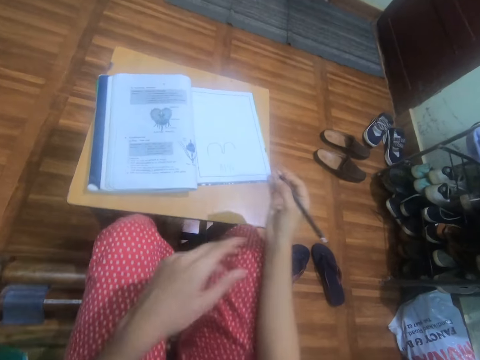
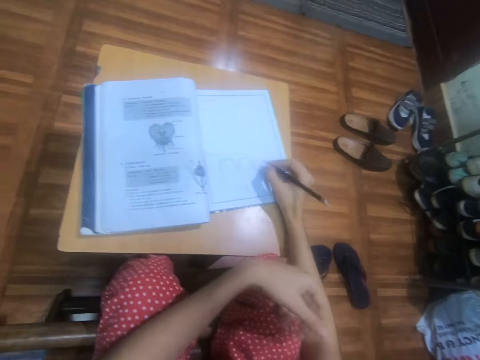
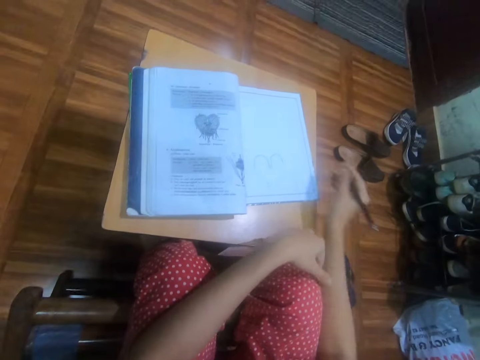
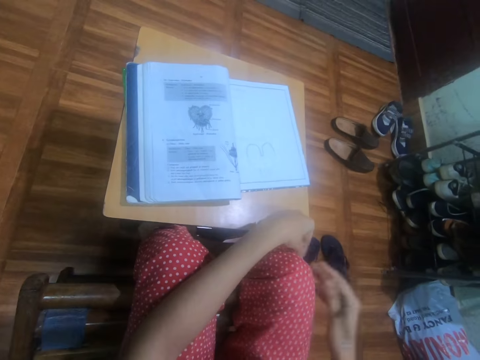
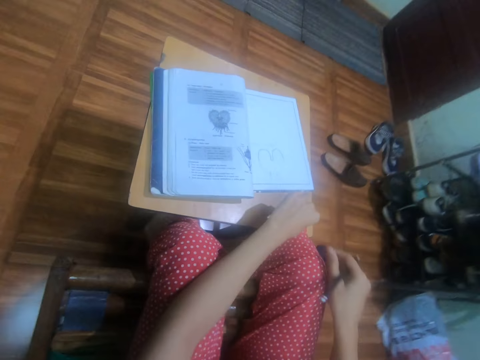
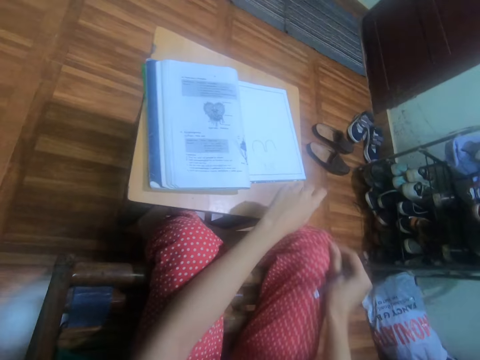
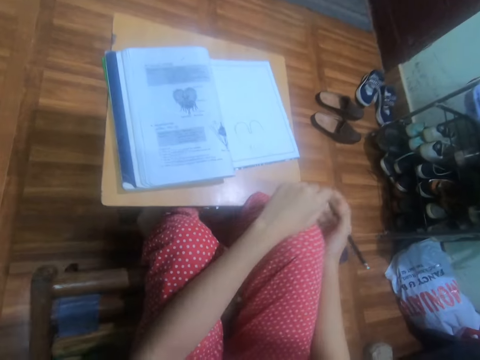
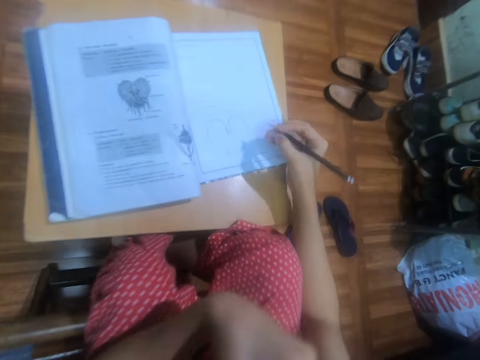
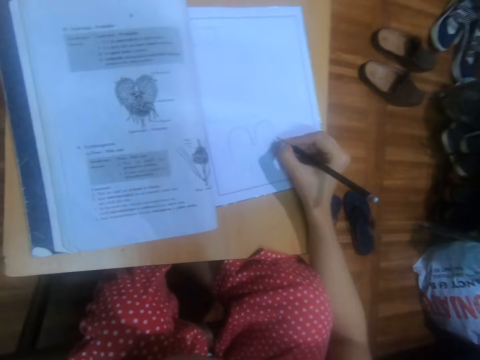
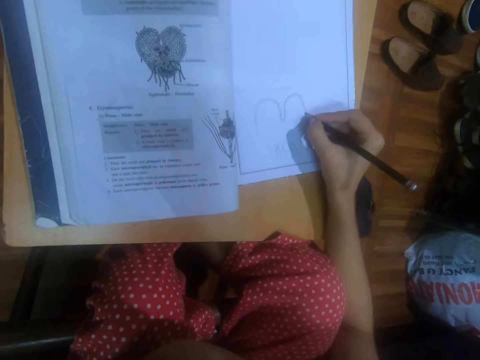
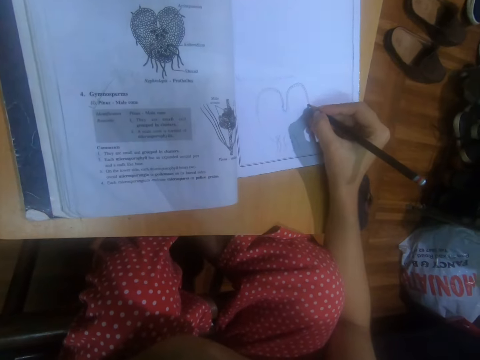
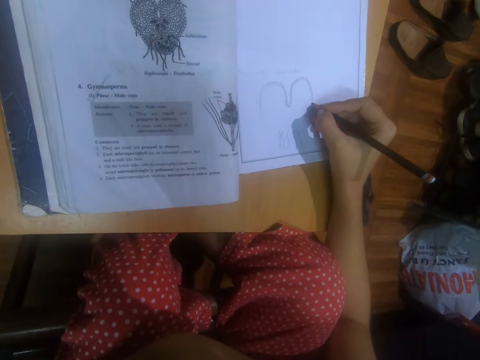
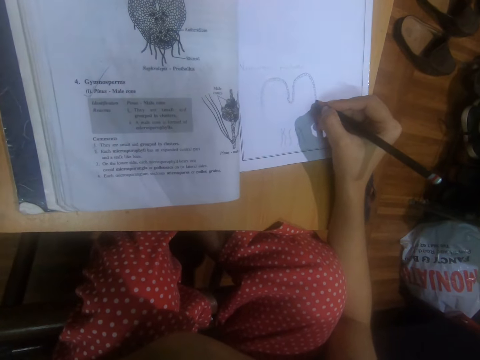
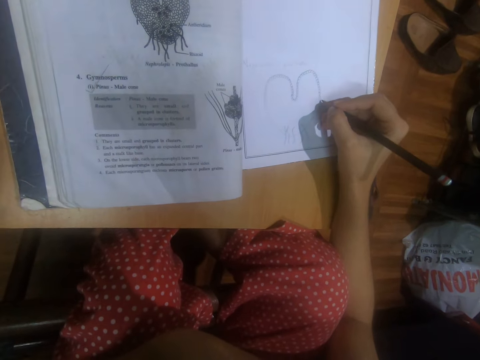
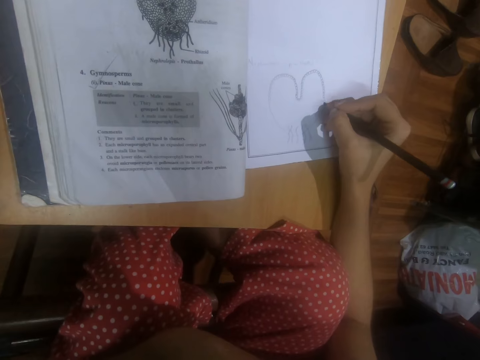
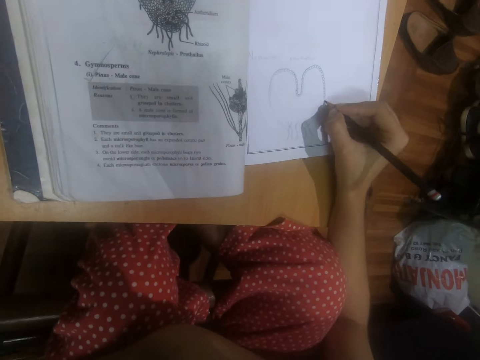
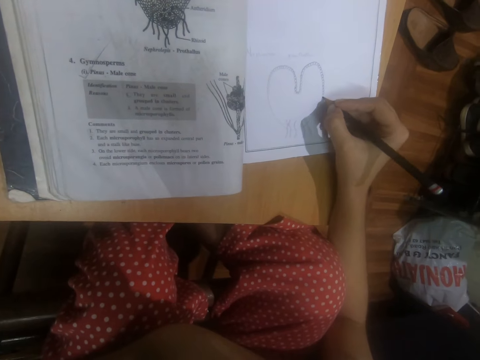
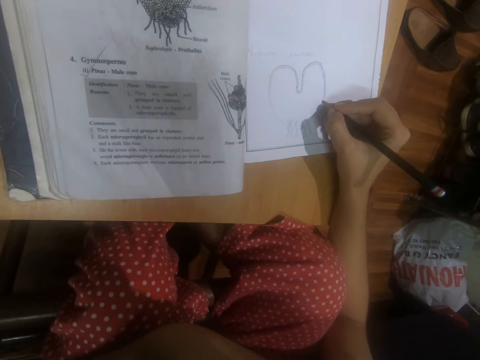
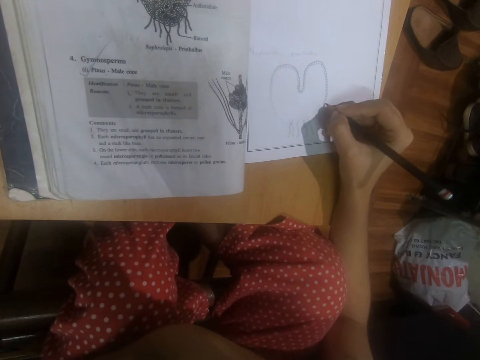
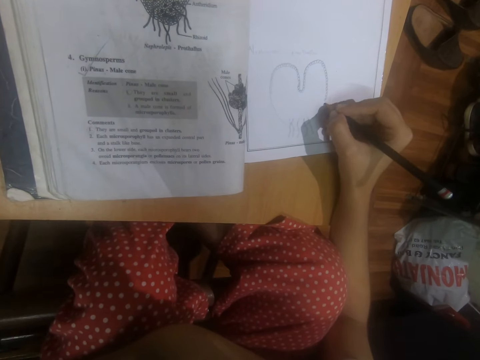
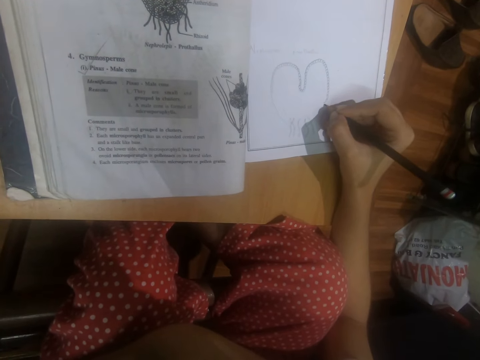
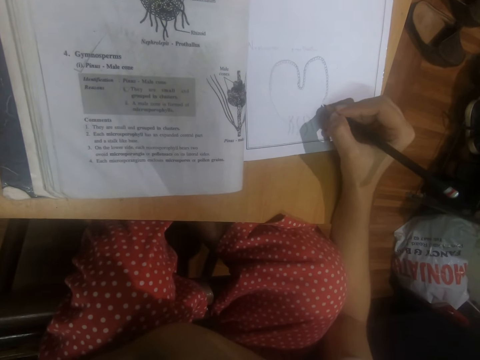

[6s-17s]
The camera wearer places her left hand on her left leg. She places her right hand on the table. She adjusts her trouser with her hands. She scratches her knee. She places her right hand on the table. She draws a diagram on the book on the table with the pencil in her right hand. She raises her hand.

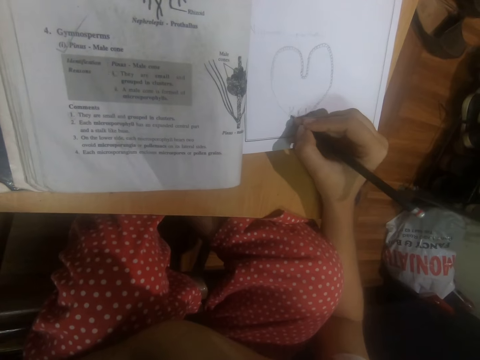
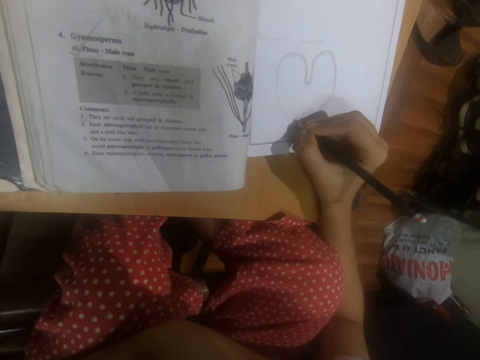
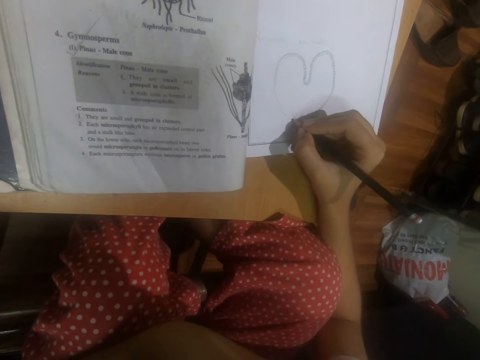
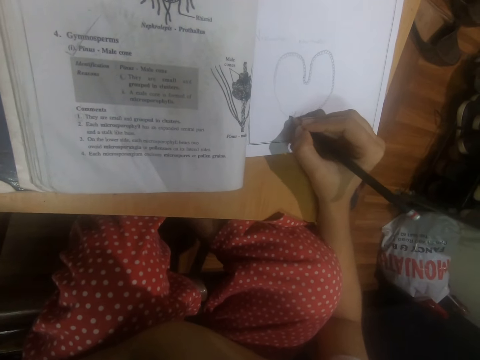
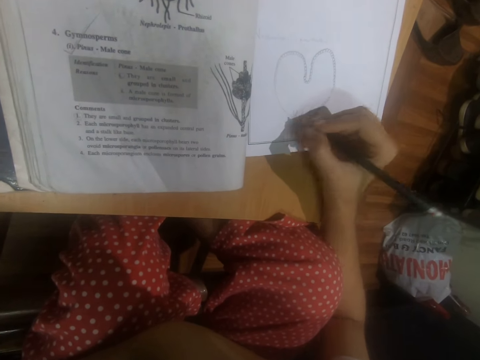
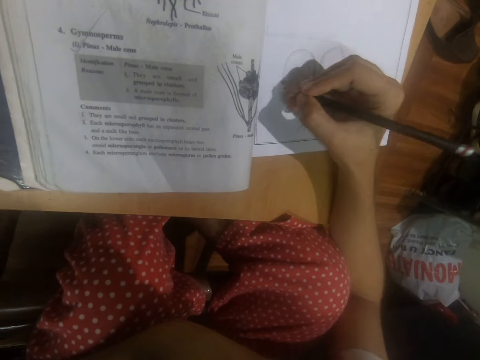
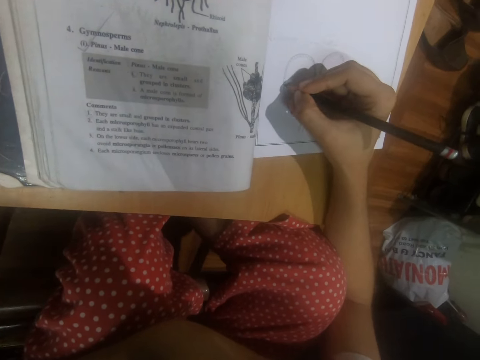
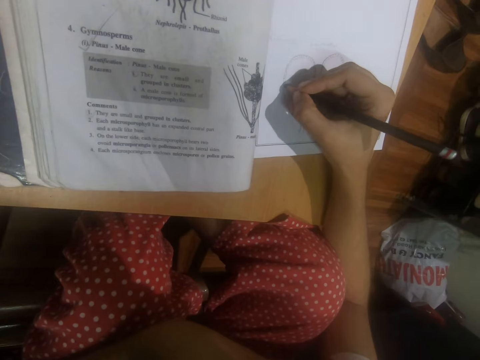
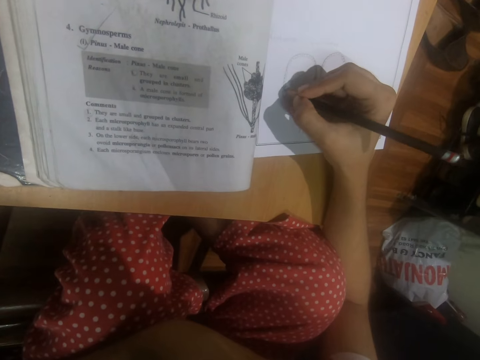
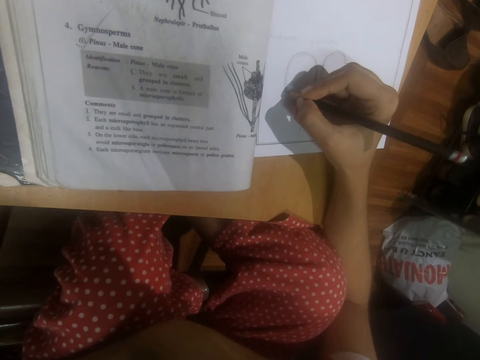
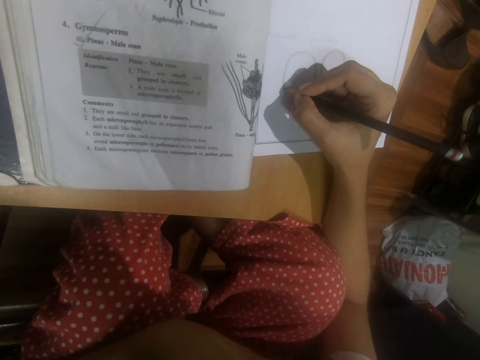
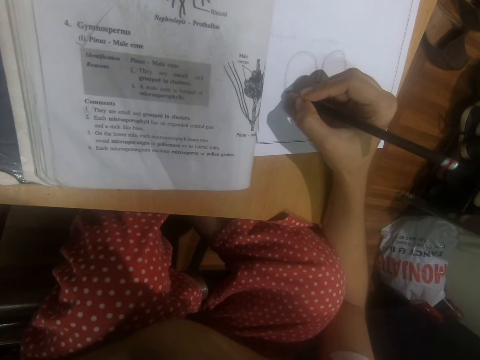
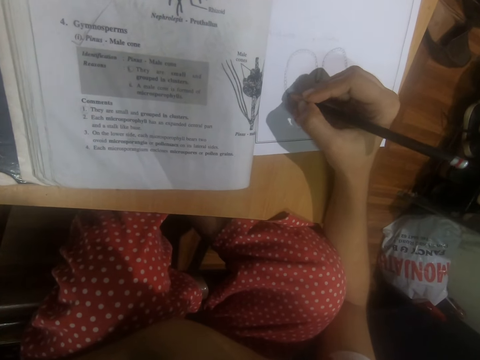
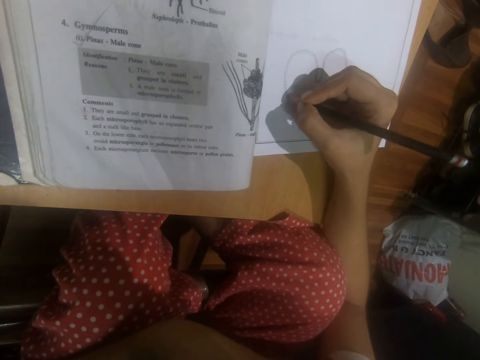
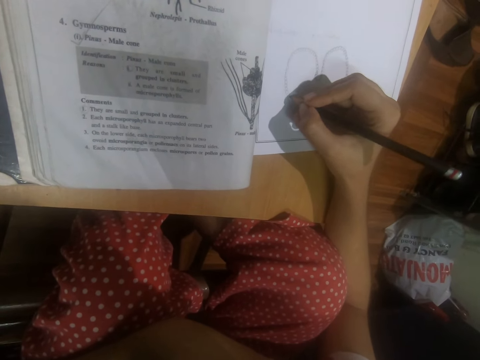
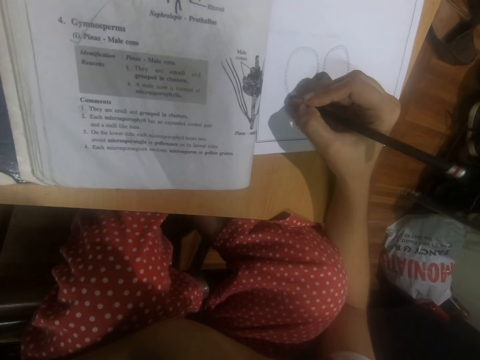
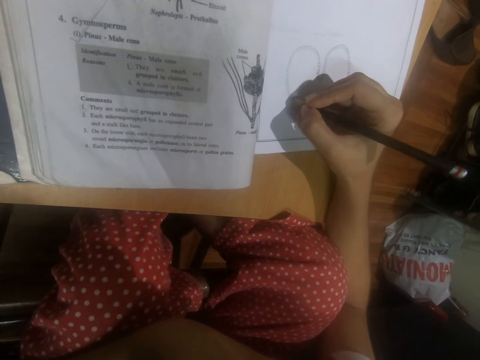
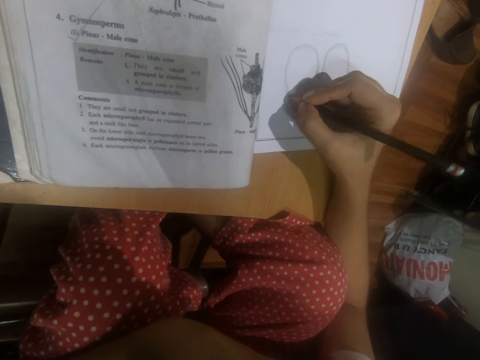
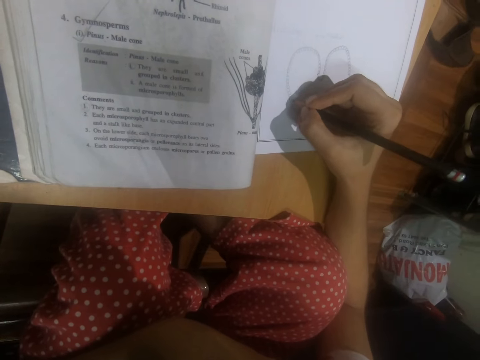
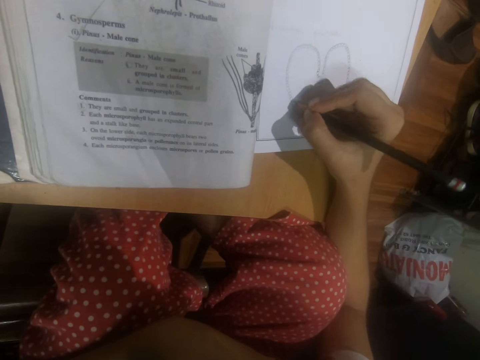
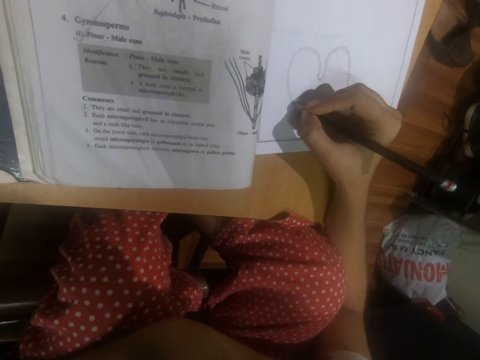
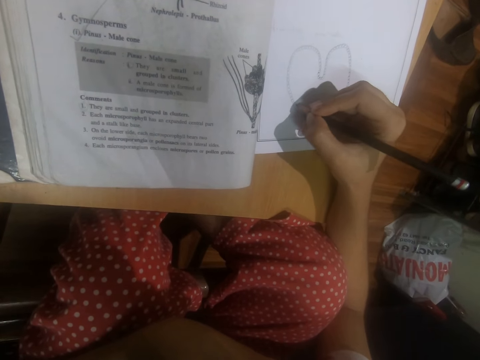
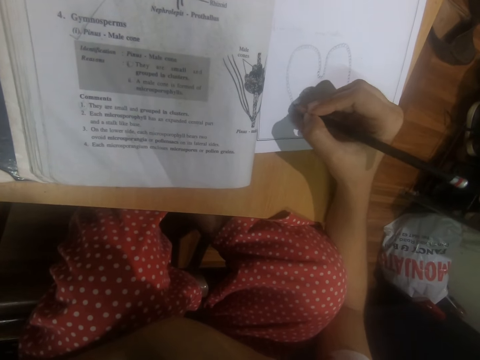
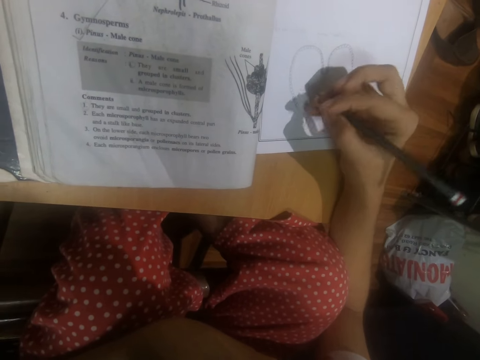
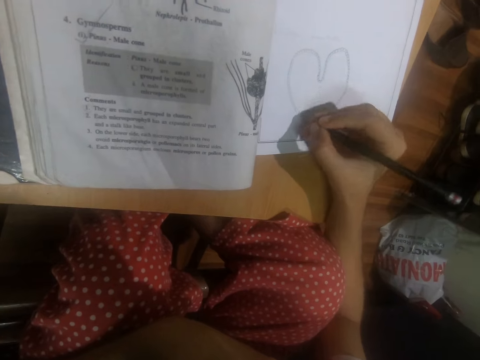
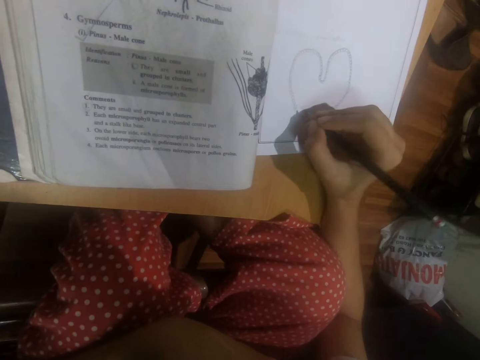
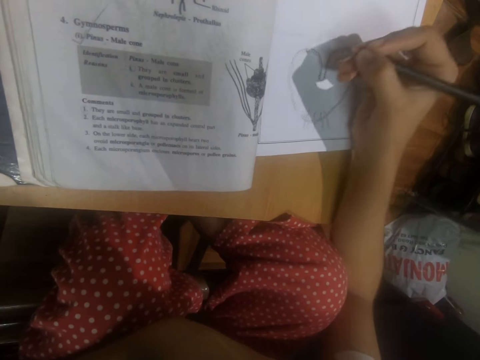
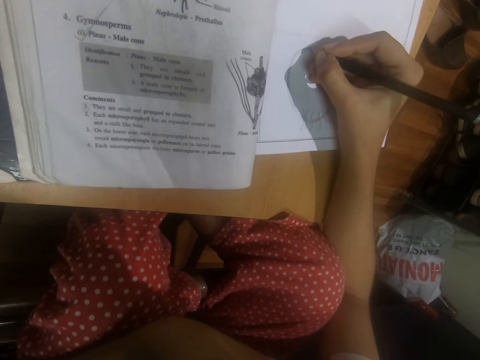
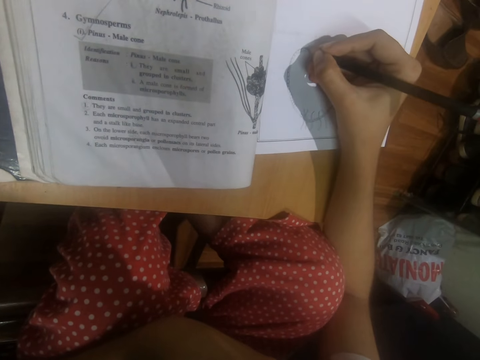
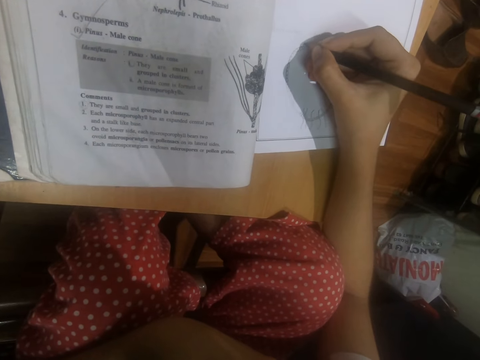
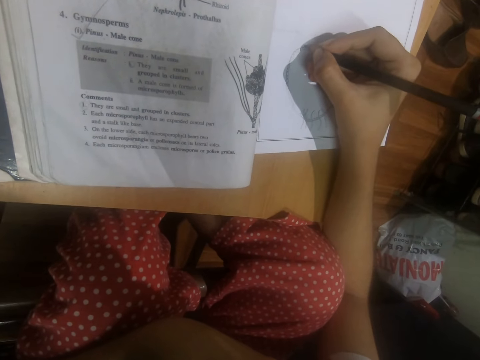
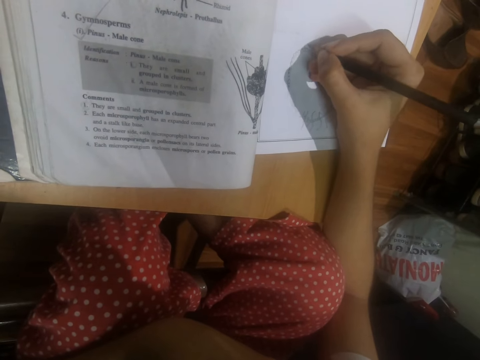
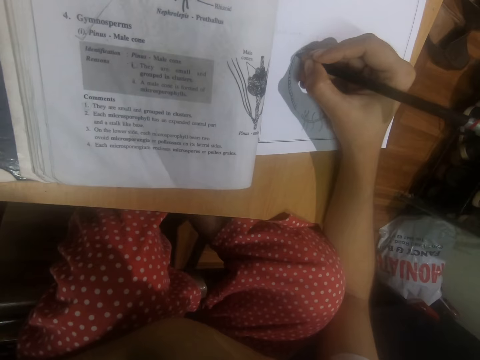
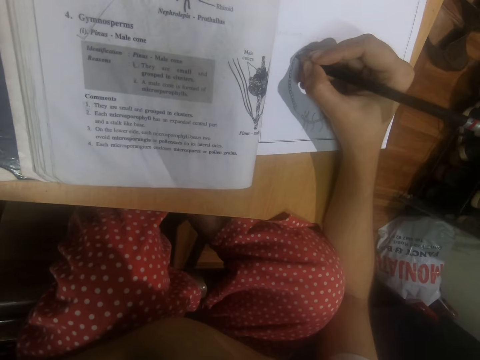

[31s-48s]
The camera wearer adjusts her right hand on the table. She draws on the book on the table with the pencil in her right hand. She adjusts her right hand on the book on the table. She draws on the book on the table with the pencil in her right hand.
